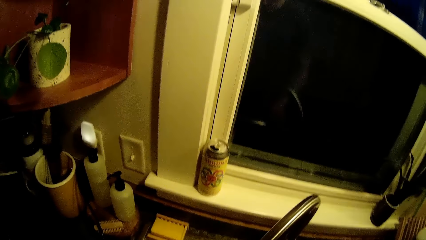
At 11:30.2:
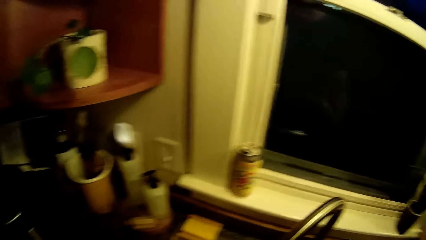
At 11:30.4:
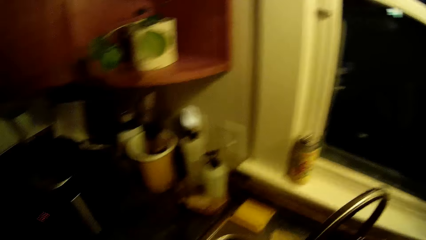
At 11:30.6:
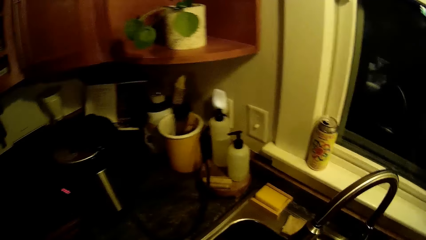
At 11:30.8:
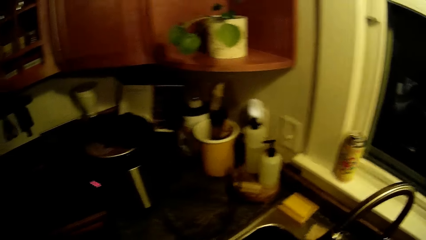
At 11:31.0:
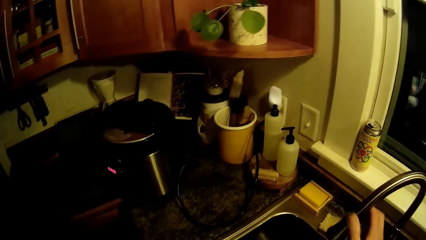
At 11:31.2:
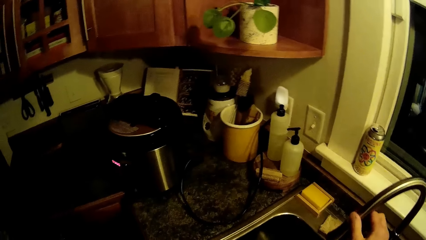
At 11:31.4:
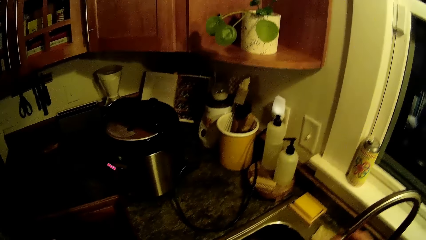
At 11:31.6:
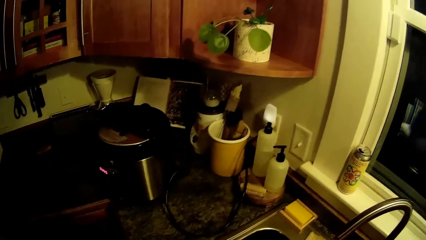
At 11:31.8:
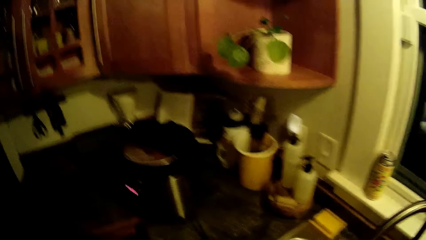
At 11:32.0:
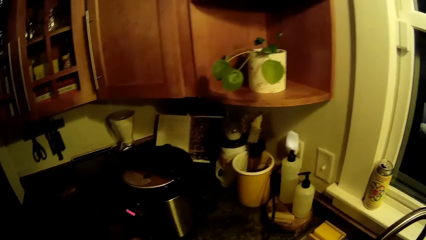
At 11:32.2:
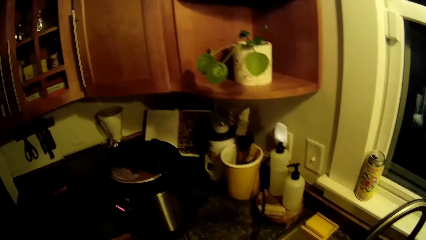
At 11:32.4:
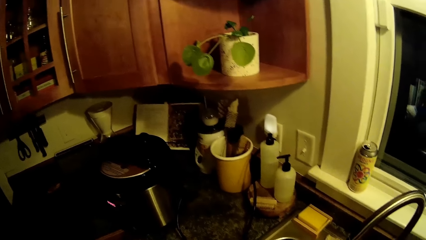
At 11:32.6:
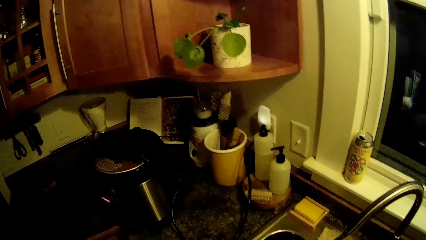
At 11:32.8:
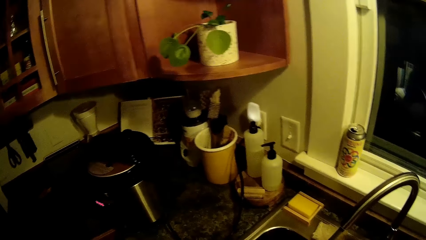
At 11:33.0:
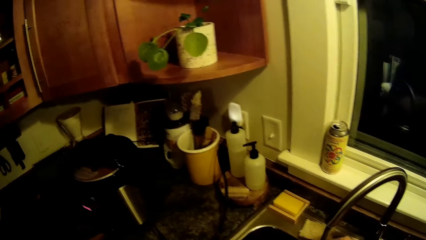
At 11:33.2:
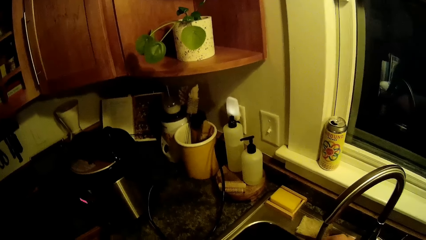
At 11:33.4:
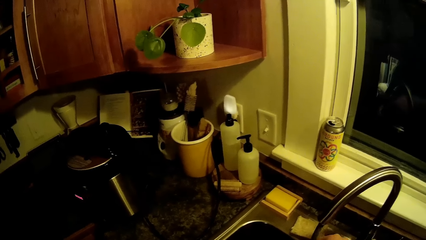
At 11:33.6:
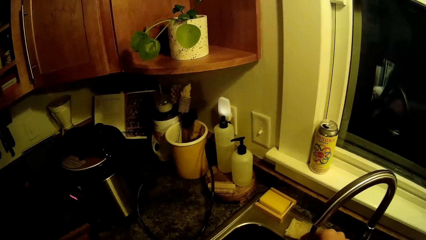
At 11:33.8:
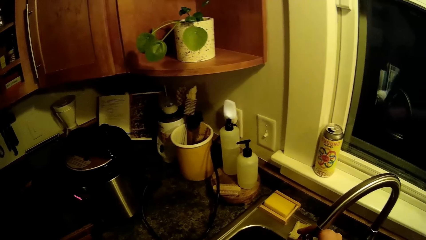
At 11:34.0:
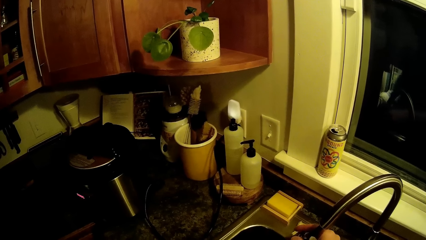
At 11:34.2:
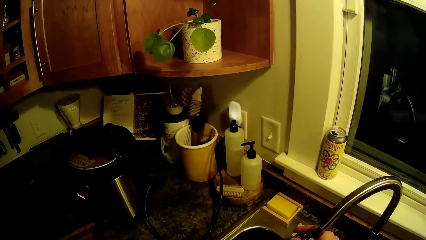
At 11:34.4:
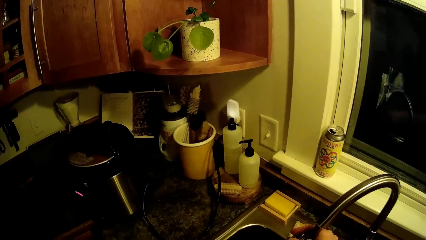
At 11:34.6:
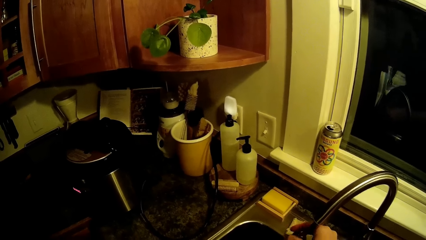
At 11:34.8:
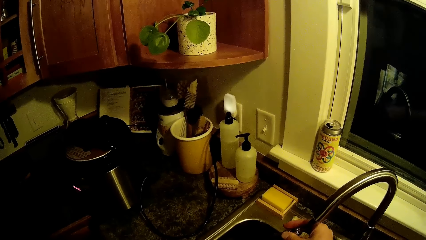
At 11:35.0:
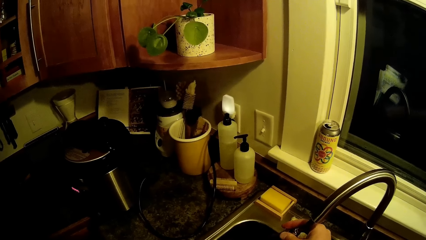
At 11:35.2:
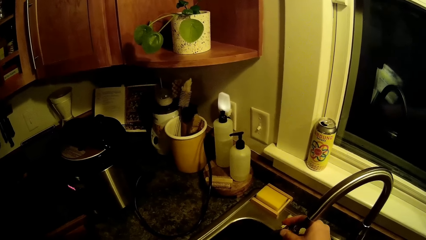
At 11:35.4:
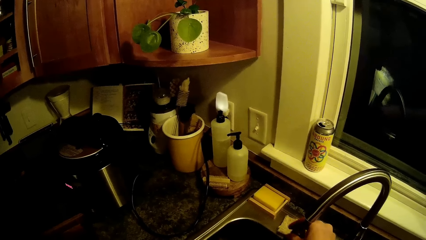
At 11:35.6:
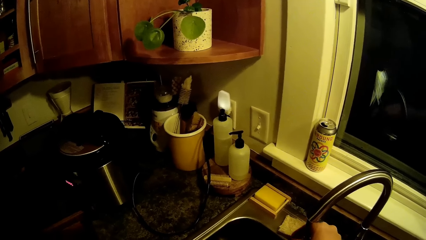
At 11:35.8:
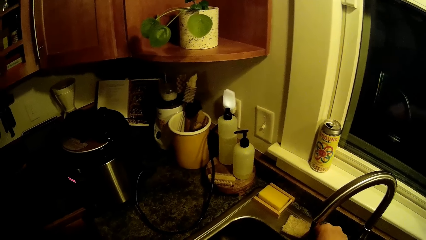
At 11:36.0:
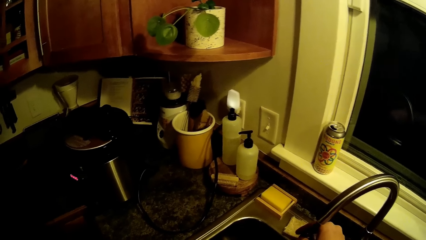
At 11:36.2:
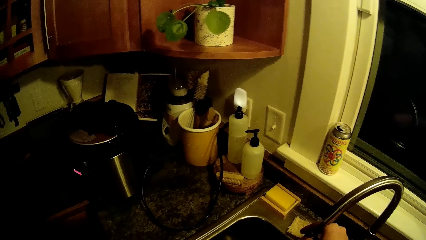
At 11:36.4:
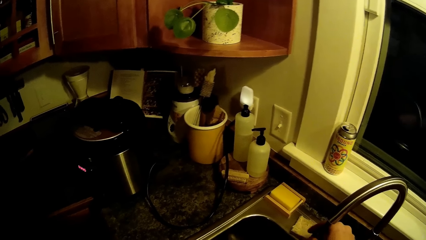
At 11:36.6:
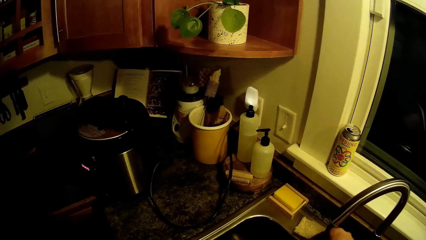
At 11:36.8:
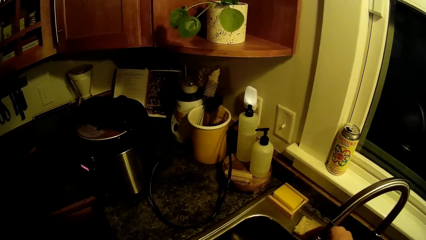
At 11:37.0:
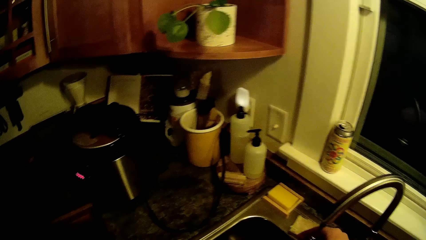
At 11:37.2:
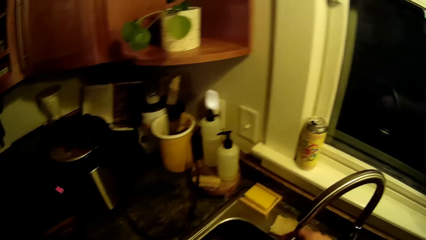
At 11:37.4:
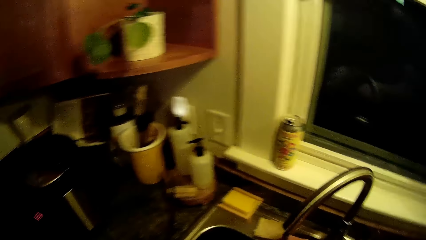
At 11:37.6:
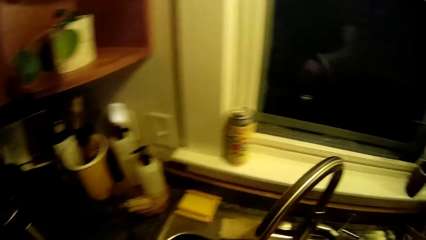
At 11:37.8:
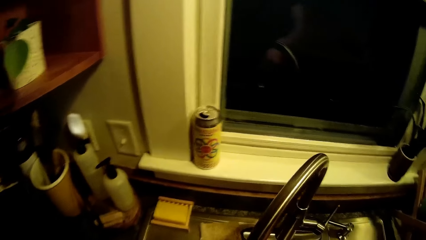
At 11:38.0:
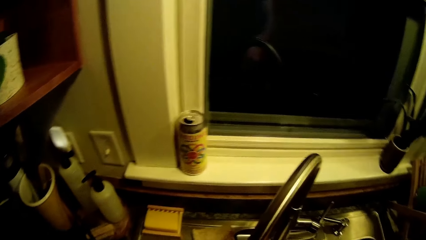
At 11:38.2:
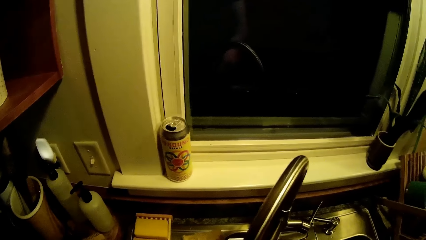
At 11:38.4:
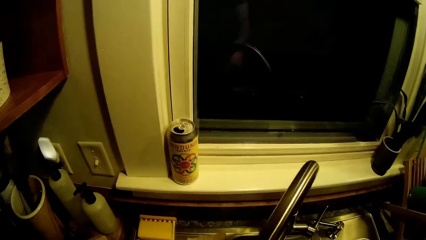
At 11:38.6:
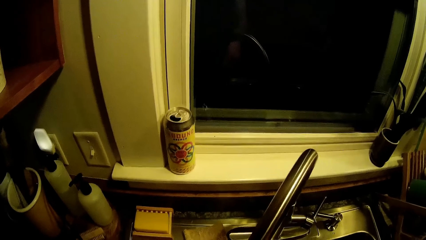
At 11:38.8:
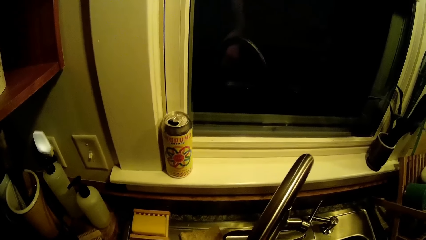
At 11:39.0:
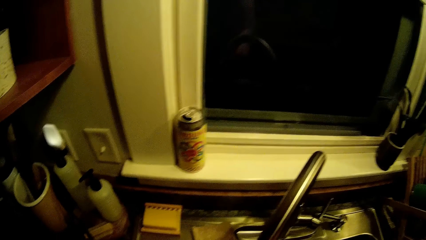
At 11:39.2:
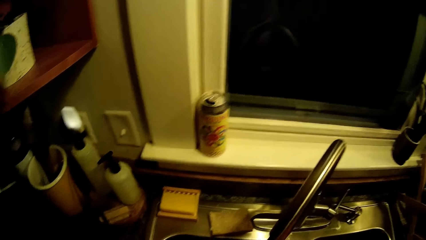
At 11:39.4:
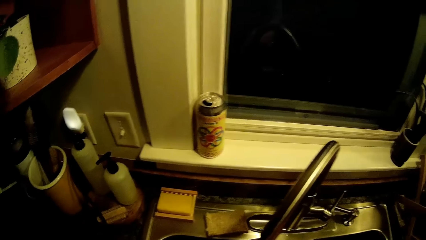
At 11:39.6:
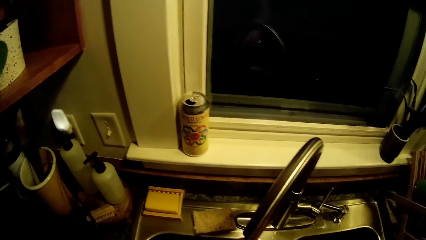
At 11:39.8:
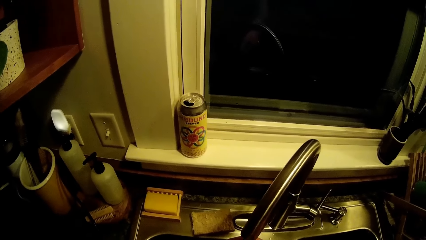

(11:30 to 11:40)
The camera wearer puts down the spoon in the sink. He opens the tap in the kitchen with his right hand. He holds the tap with a hand. He rinses a utensil.

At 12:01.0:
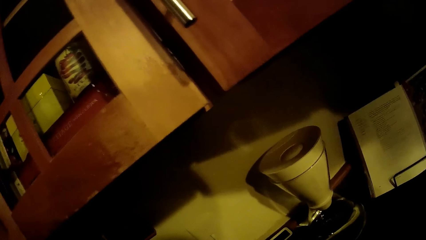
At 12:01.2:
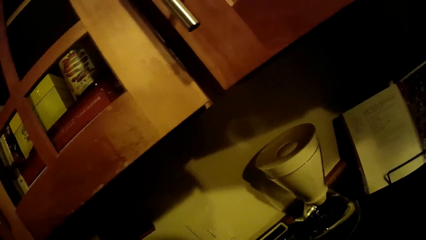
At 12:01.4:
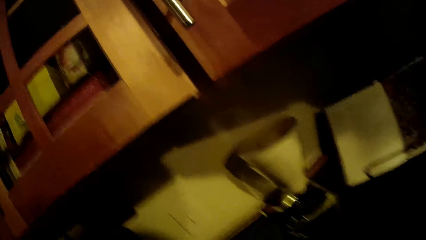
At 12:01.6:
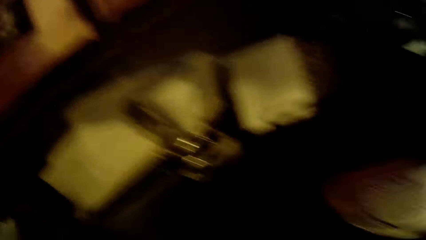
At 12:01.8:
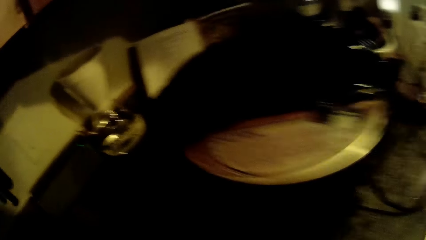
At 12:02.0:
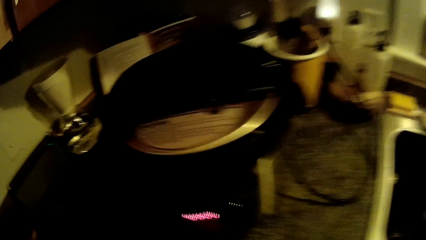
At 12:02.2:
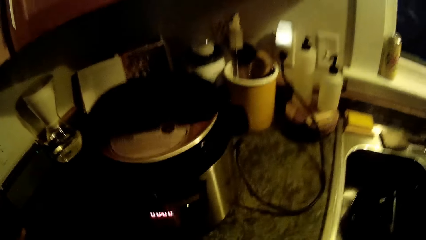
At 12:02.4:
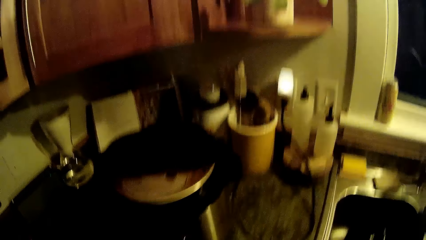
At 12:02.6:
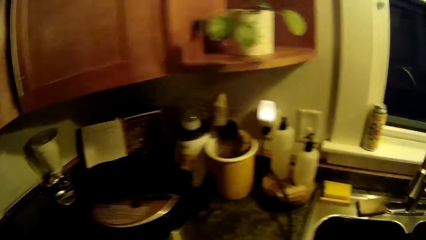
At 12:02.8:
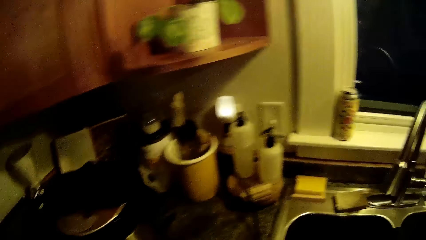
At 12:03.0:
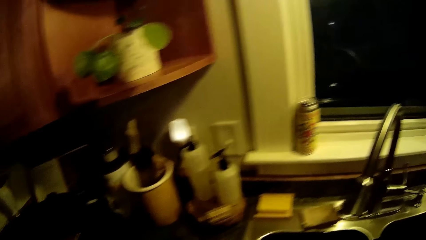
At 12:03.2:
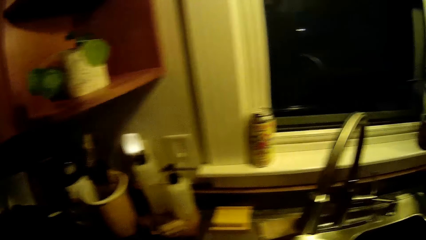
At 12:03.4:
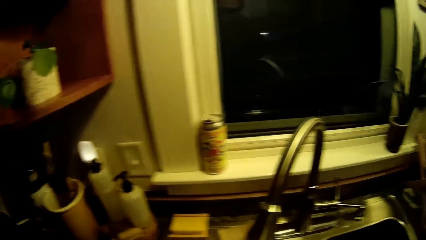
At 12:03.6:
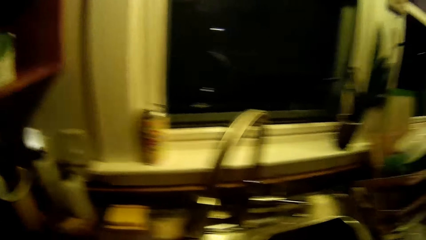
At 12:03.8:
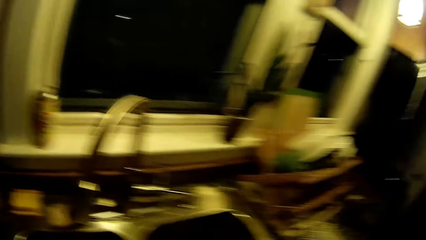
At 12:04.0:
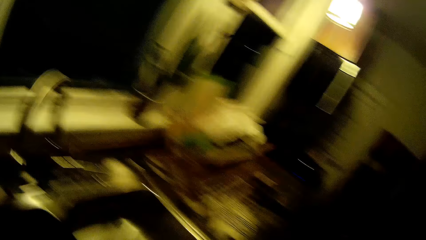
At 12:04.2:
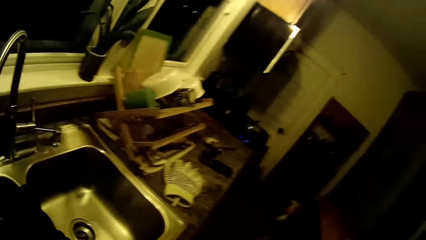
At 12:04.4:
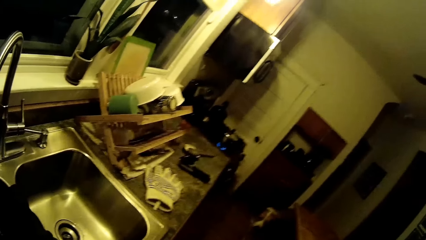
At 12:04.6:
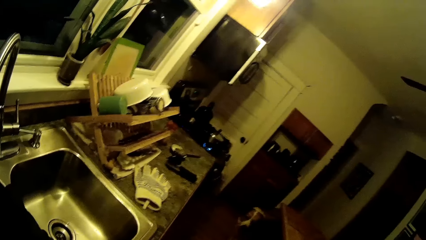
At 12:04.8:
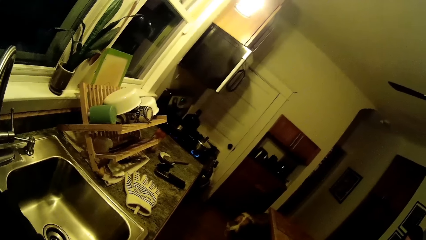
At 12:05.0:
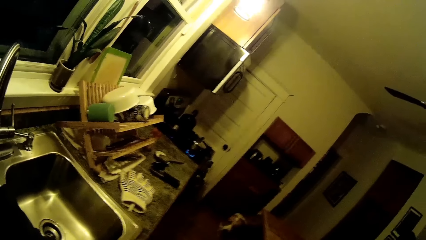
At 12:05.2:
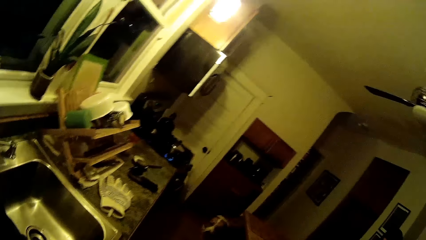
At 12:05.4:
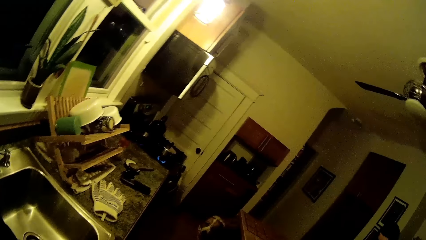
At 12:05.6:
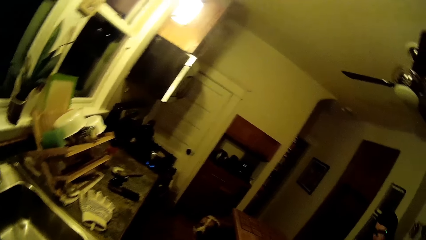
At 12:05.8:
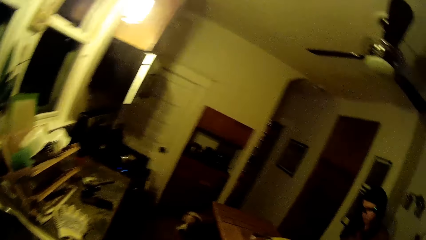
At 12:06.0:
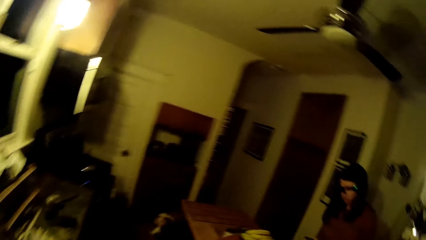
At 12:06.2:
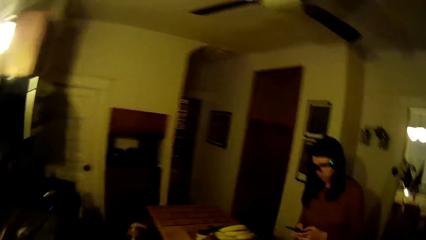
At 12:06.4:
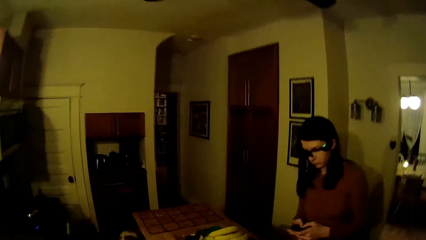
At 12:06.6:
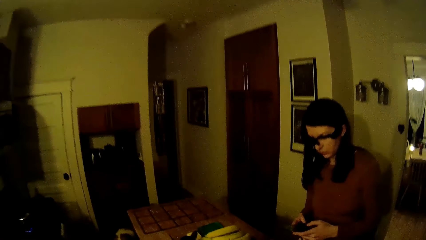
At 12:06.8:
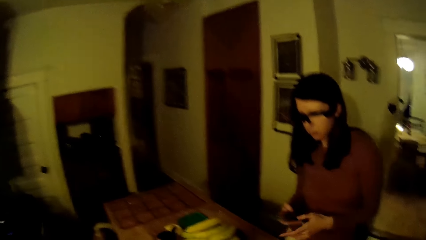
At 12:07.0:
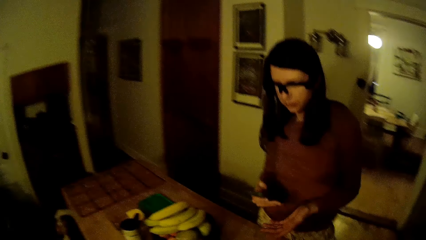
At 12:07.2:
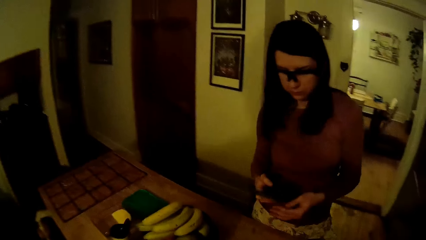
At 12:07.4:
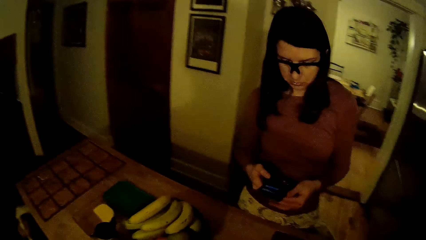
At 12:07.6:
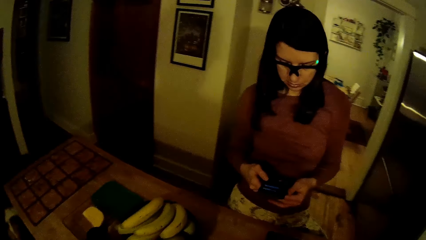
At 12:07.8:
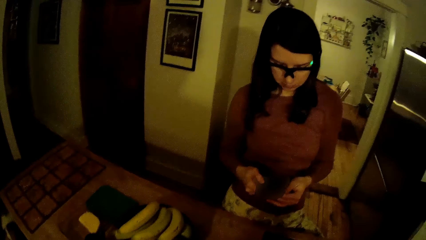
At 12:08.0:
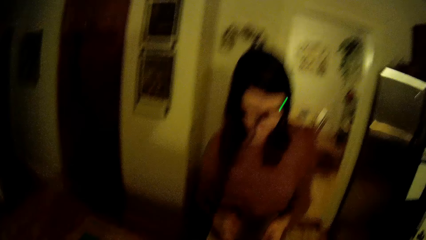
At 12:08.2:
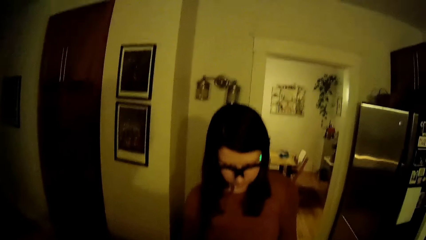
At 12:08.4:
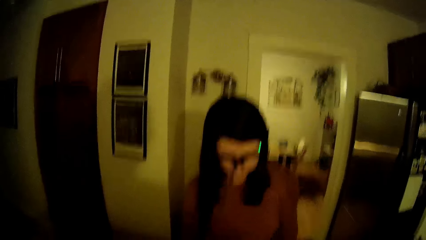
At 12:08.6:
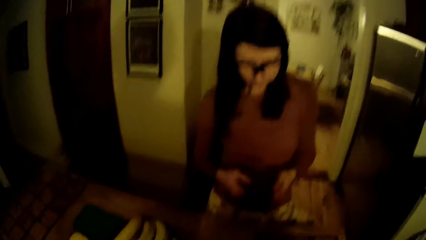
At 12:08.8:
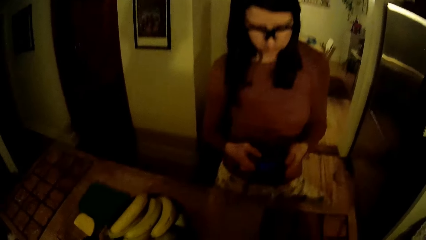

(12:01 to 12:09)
The camera wearer interacts with a woman in the kitchen. The woman operates a smartphone with both hands.
